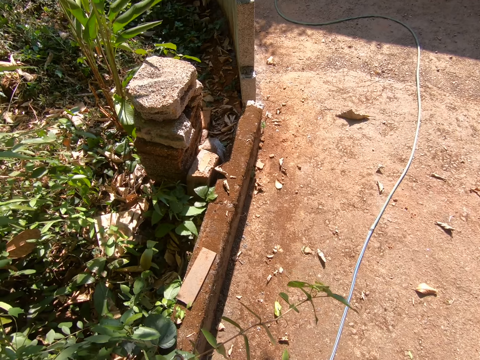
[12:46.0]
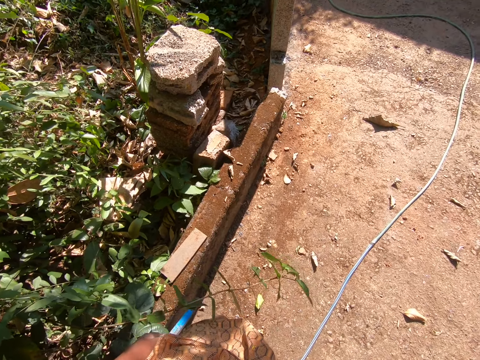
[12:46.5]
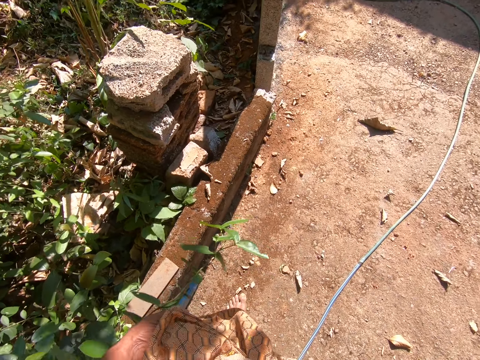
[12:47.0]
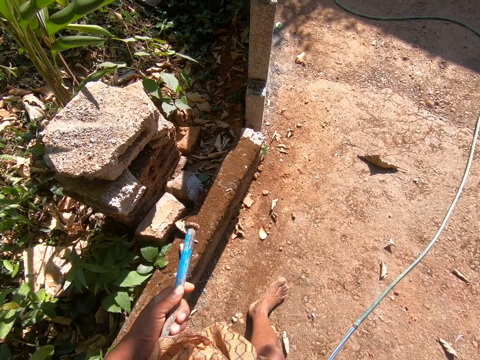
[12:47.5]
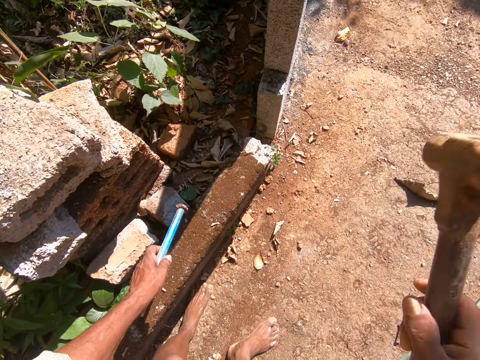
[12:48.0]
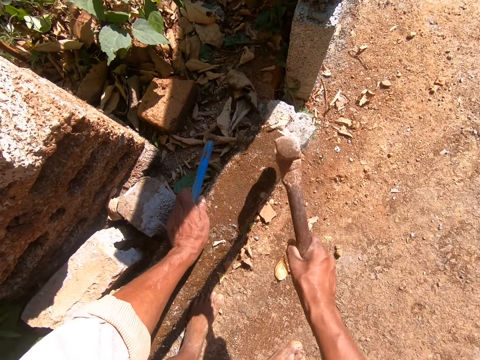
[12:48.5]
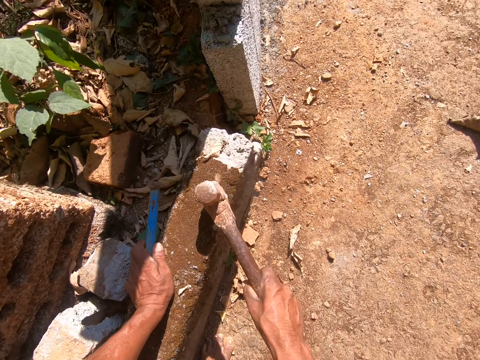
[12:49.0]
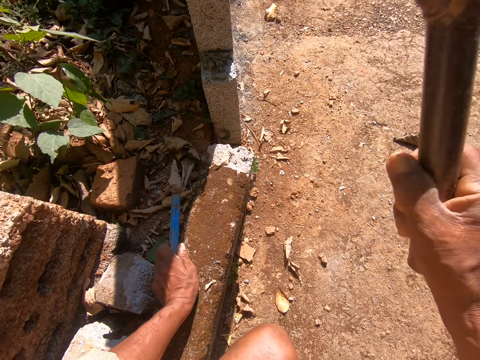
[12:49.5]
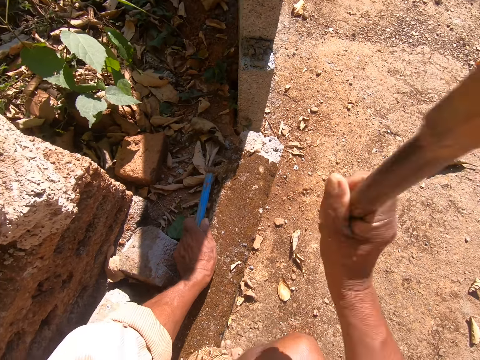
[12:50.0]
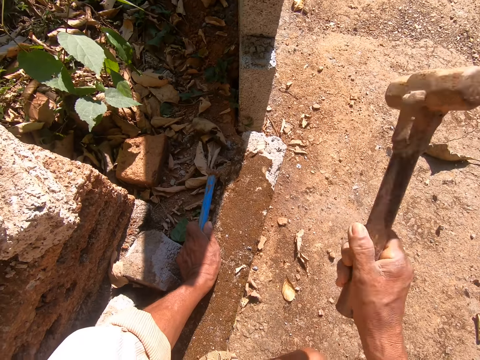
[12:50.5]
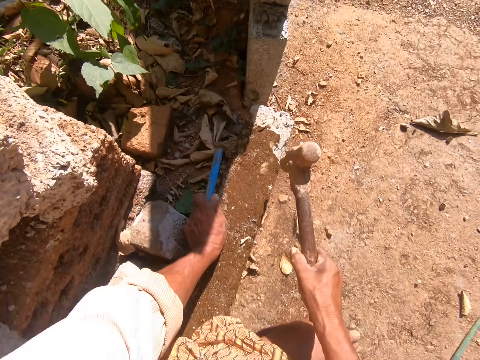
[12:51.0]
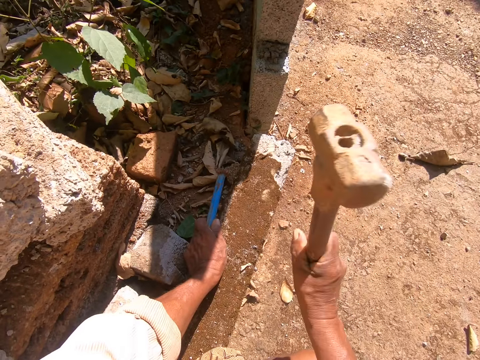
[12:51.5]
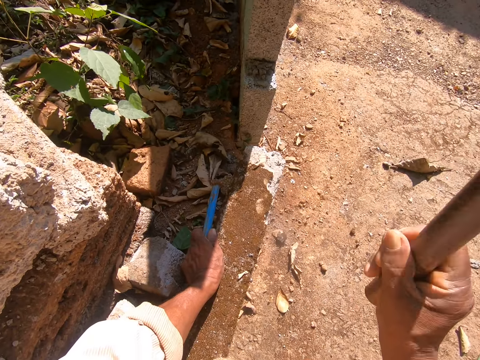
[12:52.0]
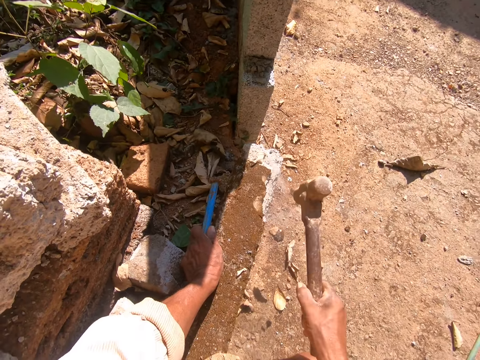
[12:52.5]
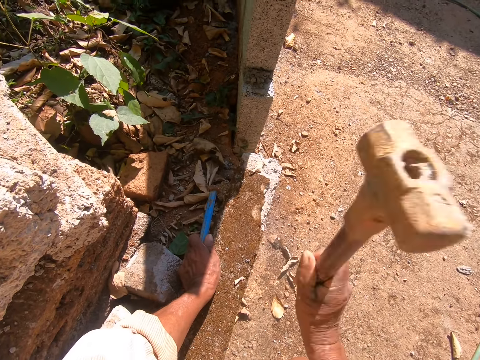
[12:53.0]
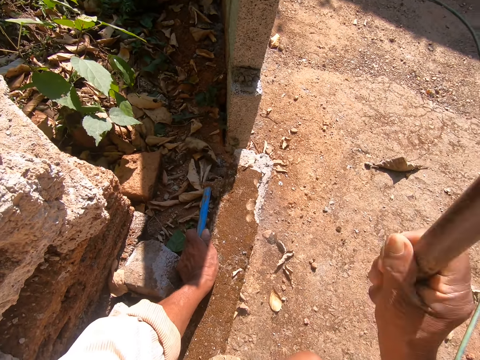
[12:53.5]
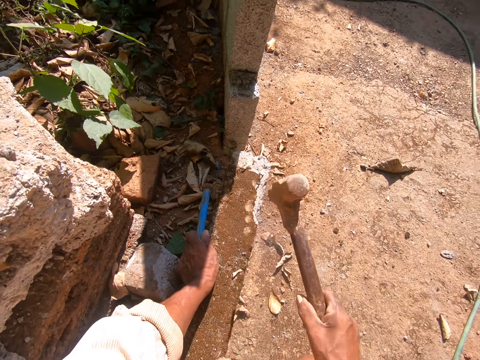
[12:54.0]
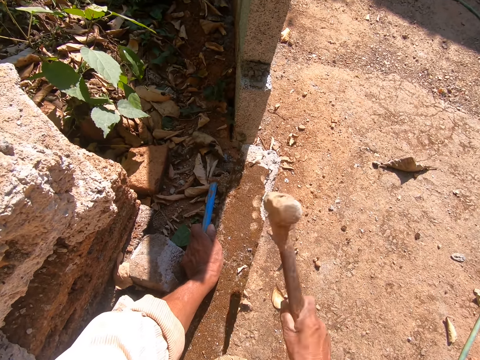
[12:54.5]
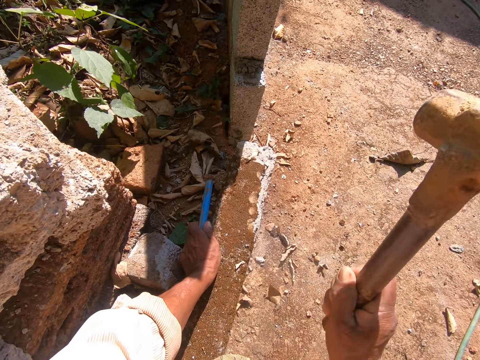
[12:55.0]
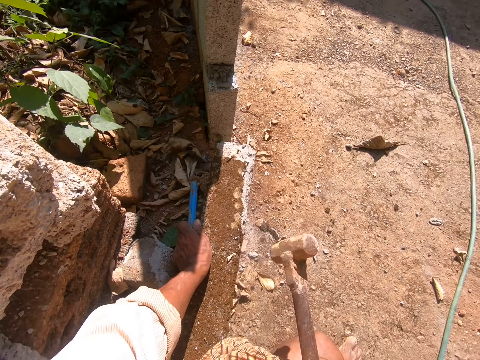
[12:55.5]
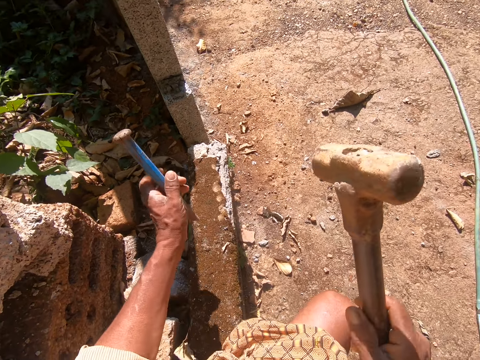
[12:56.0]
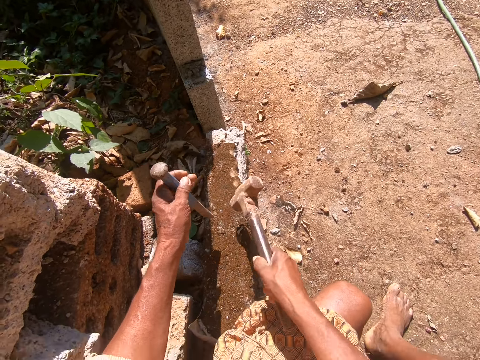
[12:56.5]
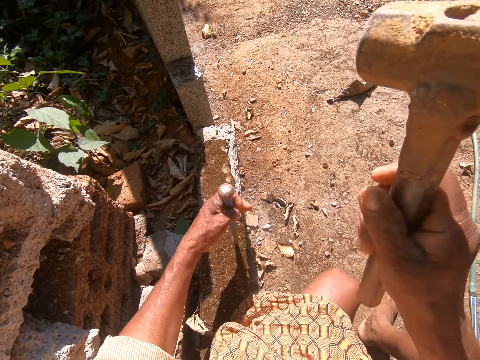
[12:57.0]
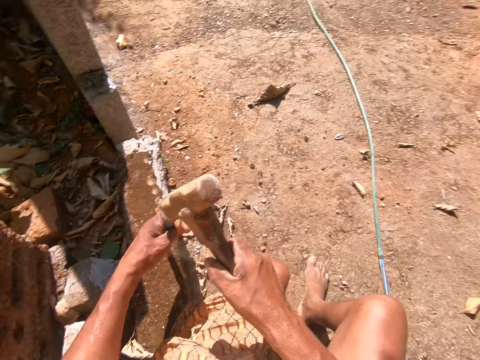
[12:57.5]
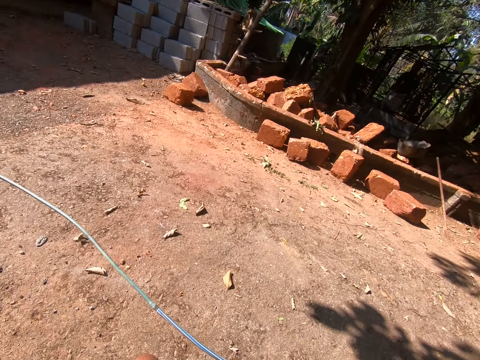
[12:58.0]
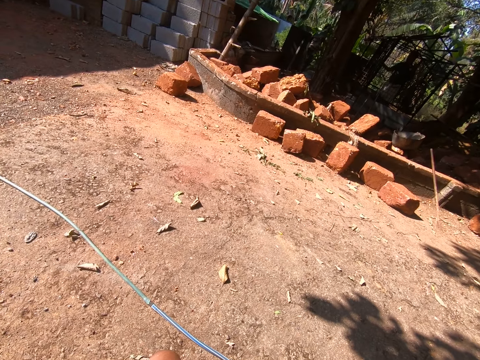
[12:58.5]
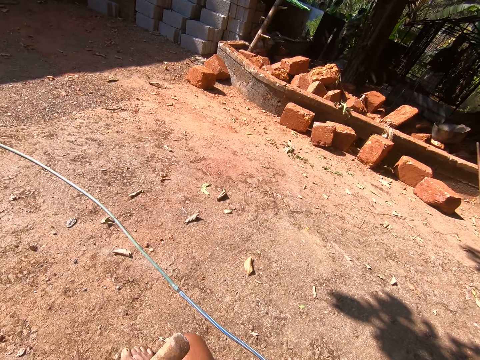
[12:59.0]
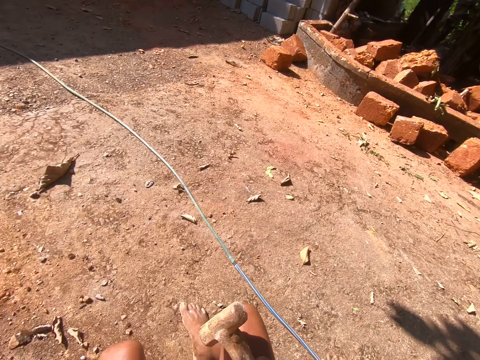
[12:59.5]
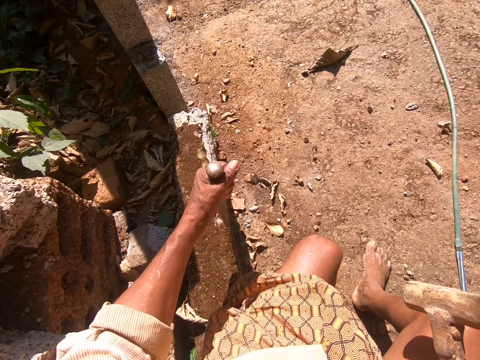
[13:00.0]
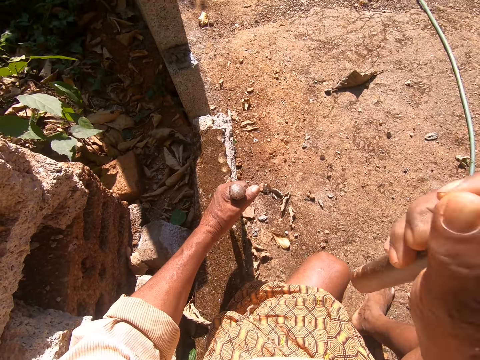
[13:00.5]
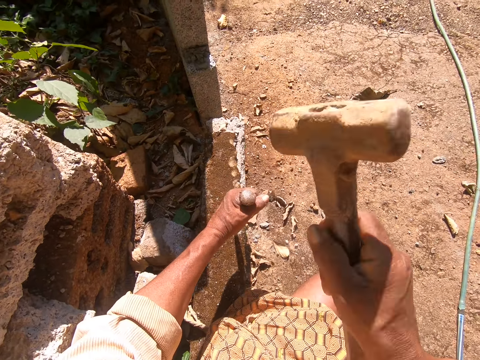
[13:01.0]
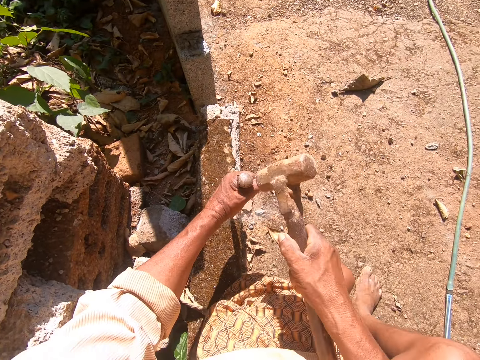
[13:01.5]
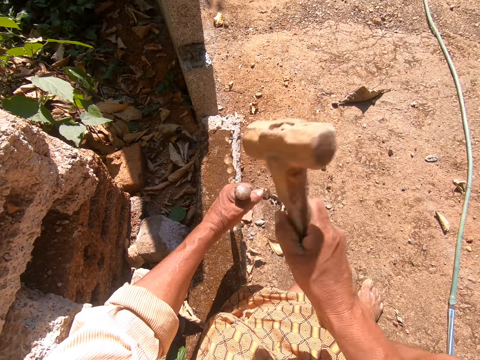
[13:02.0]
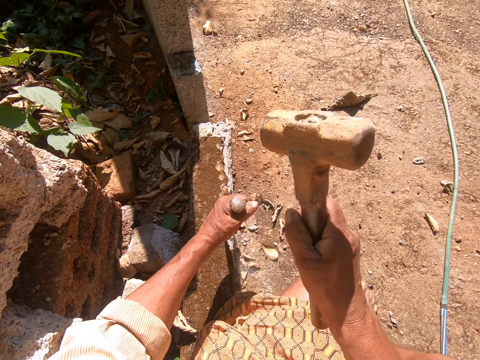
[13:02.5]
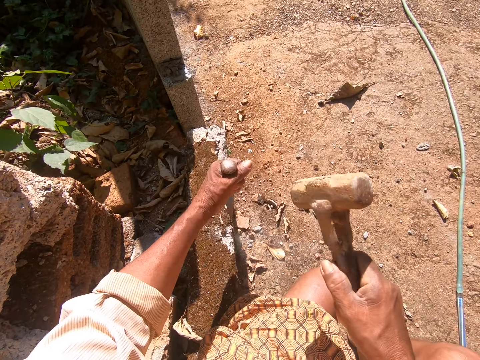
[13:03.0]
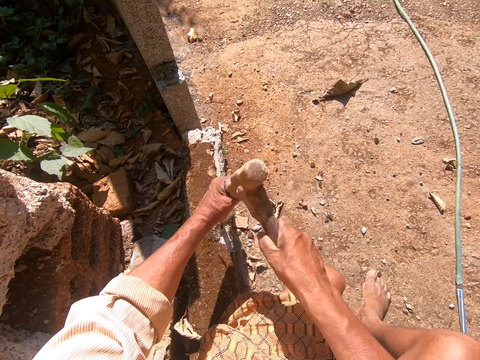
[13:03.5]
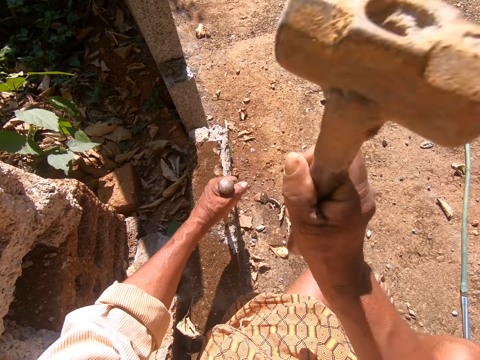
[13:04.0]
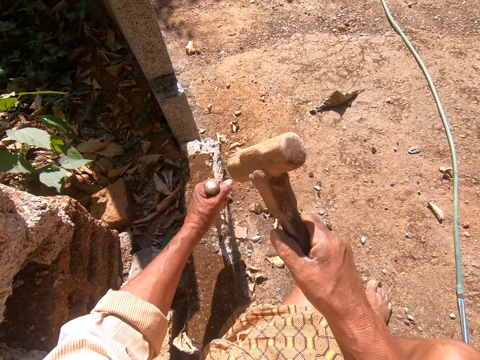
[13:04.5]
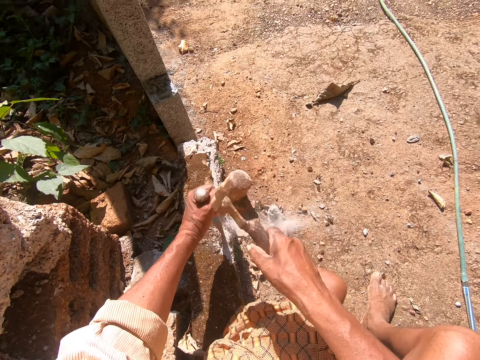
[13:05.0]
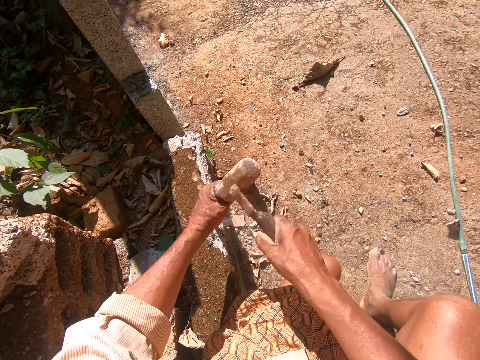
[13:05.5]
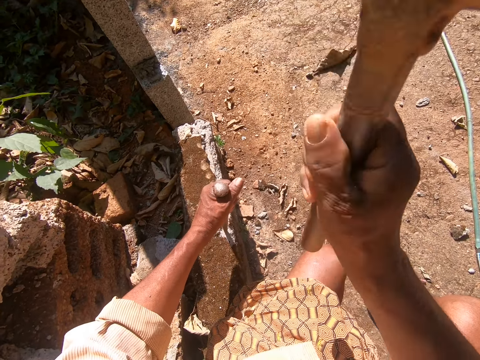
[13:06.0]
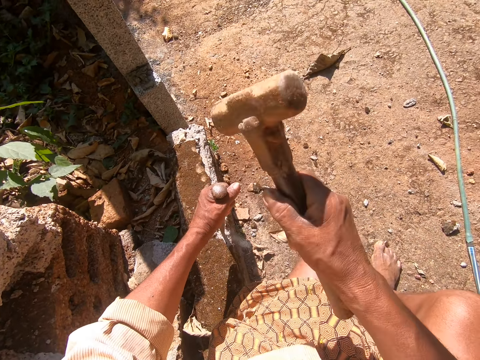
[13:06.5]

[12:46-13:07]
The camera wearer pulls the hose pipe with the hand. They walk around. They break the stone with a hammer. They hit the stone with the hammer. They talk to the person. They look around. They break the stone with the hammer and something. They hit the cut masonry nail on the stone with the hammer.

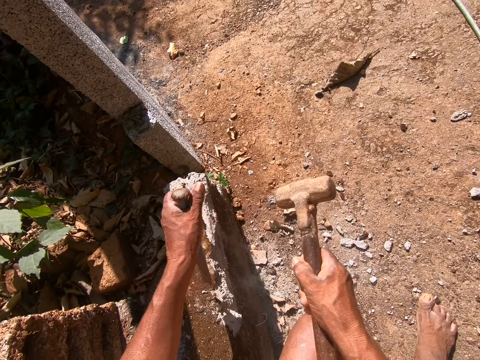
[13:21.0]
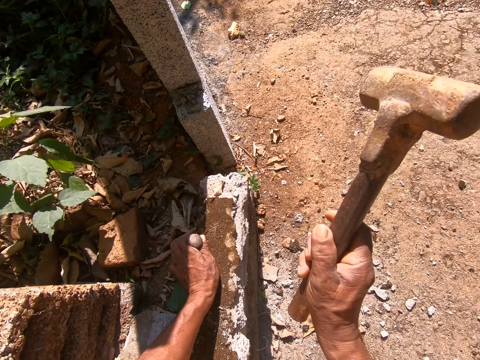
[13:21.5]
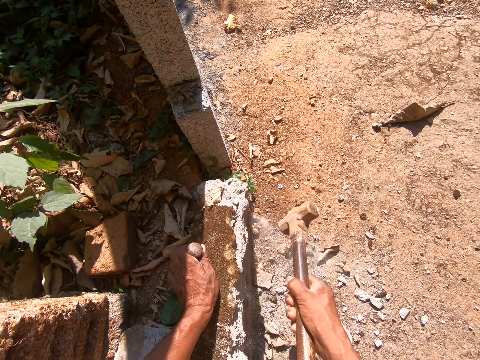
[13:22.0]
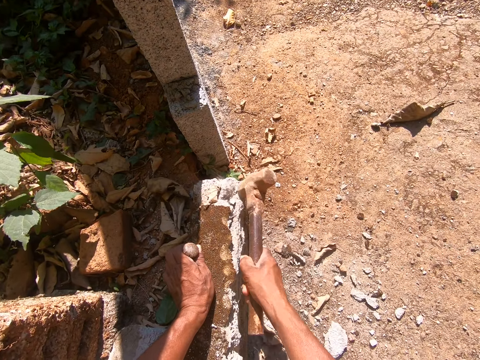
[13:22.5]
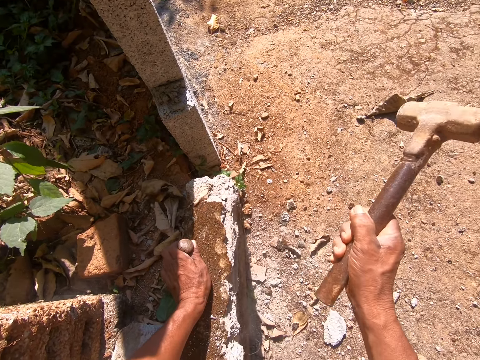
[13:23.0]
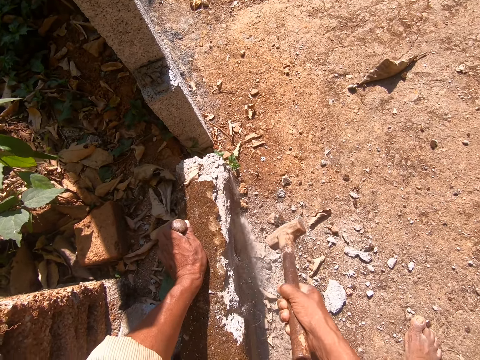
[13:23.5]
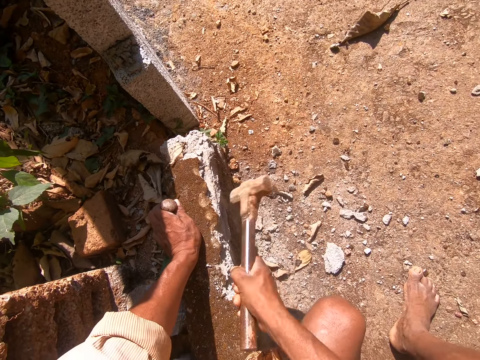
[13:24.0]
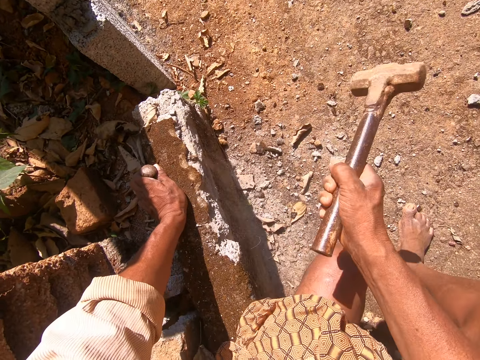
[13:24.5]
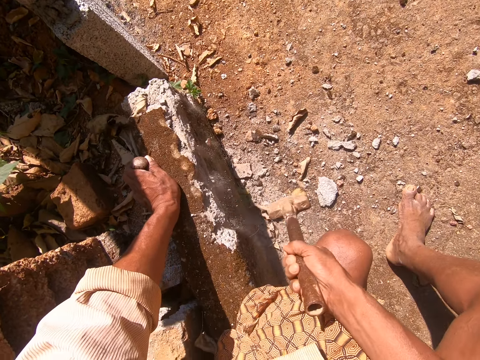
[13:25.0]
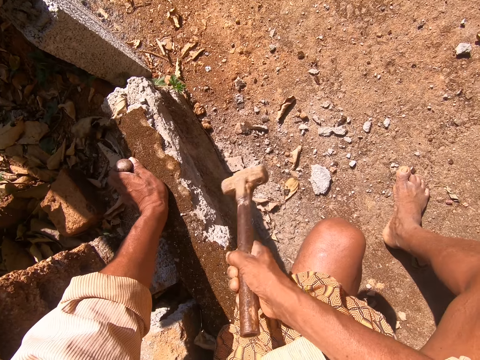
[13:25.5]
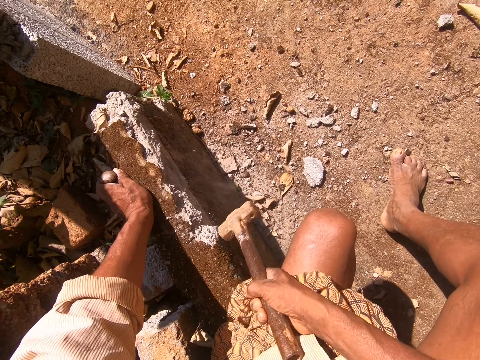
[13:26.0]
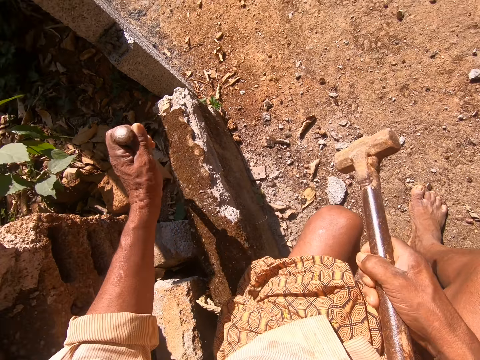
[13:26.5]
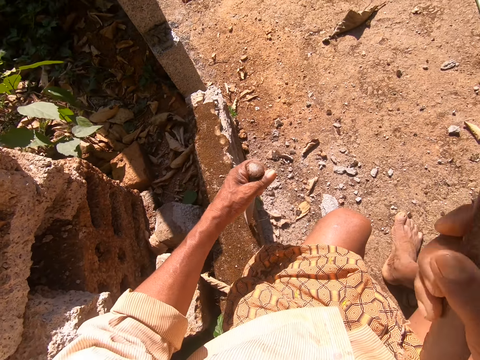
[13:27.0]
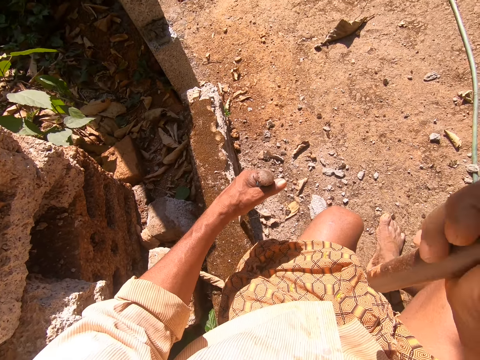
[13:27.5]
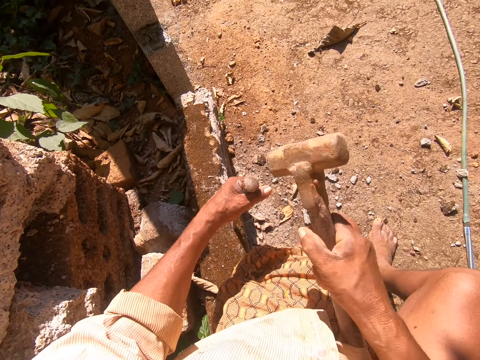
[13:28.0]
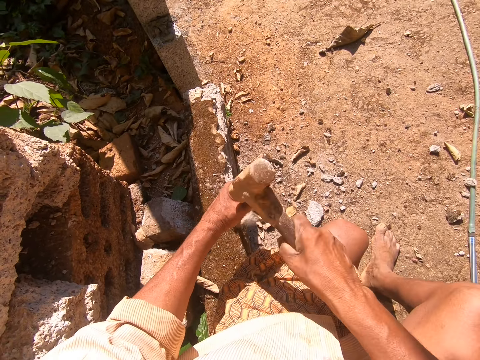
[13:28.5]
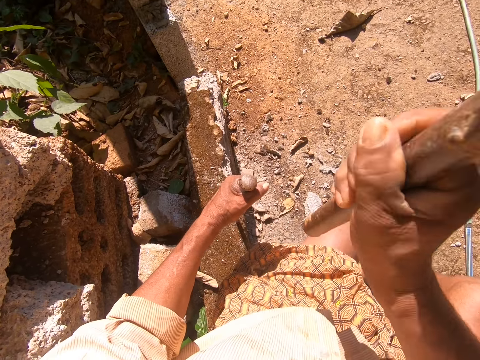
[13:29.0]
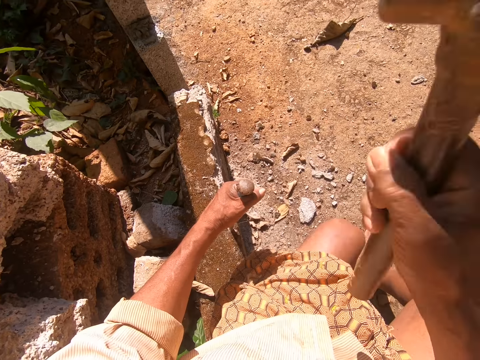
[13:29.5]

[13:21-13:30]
The camera wearer hits the stone with a hammer. They break the stone with the hammer. They hit the cut masonry nail on the stone with the hammer.
